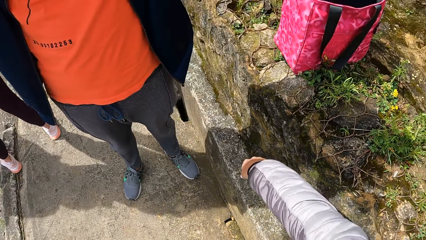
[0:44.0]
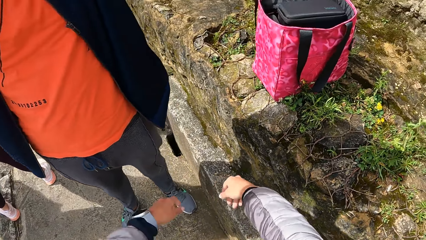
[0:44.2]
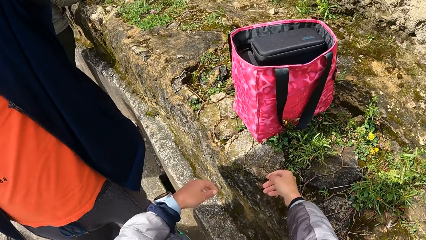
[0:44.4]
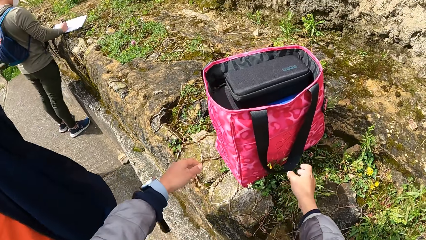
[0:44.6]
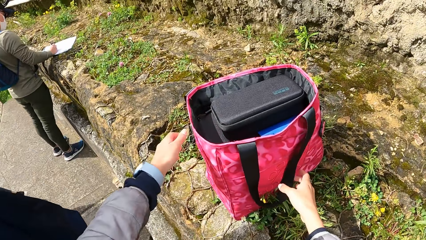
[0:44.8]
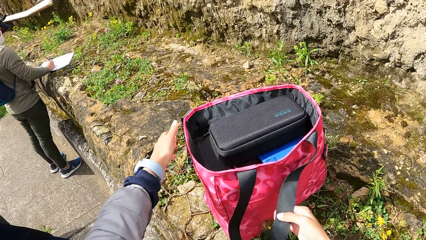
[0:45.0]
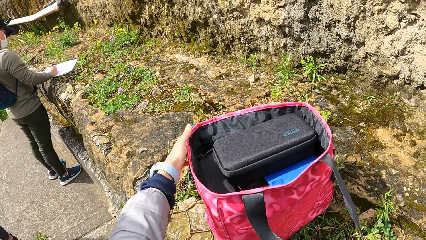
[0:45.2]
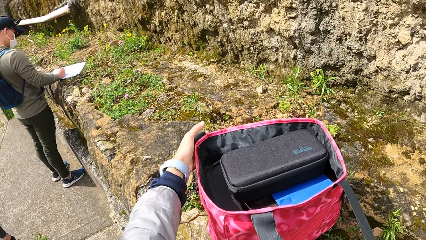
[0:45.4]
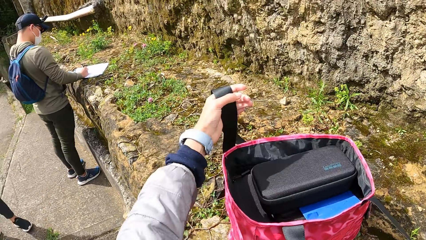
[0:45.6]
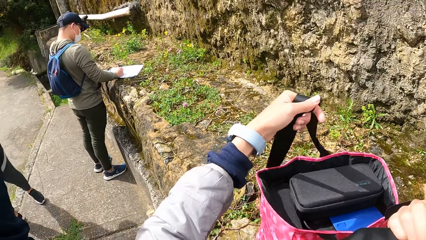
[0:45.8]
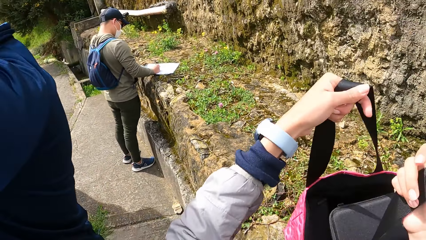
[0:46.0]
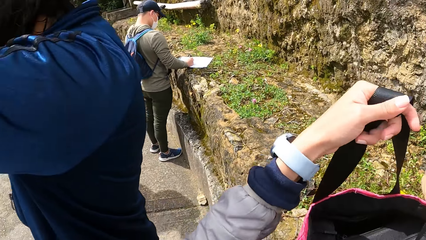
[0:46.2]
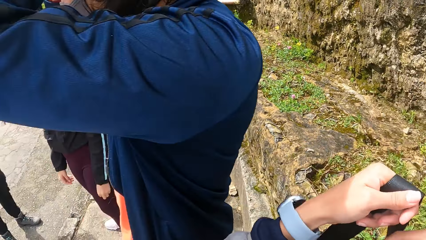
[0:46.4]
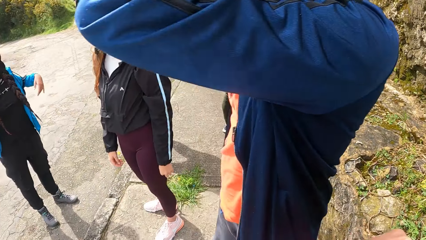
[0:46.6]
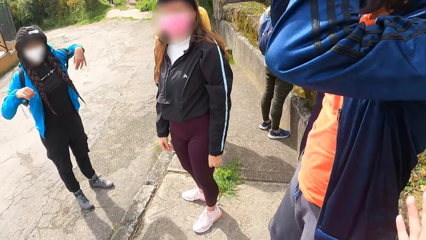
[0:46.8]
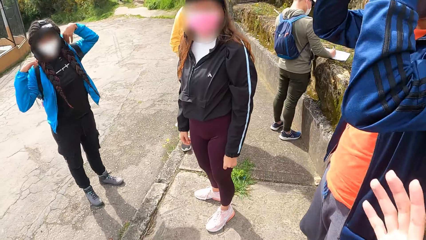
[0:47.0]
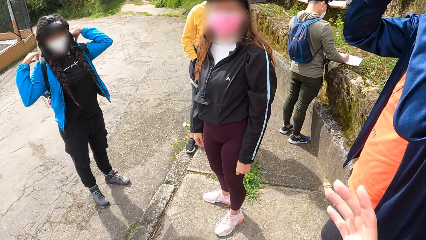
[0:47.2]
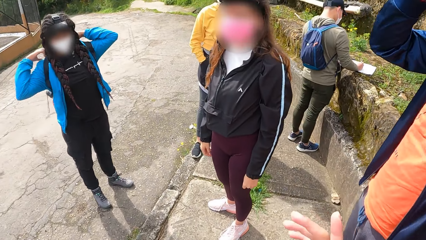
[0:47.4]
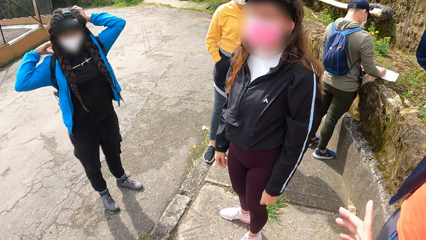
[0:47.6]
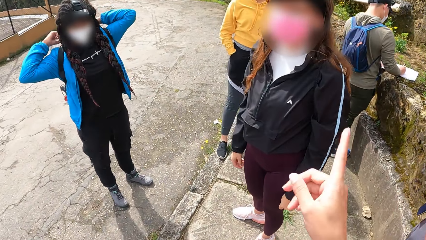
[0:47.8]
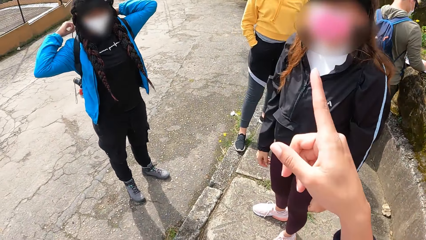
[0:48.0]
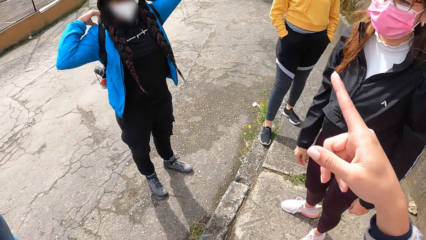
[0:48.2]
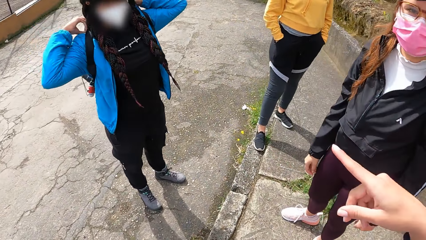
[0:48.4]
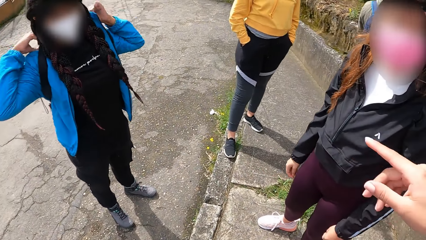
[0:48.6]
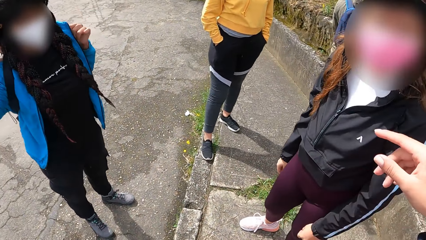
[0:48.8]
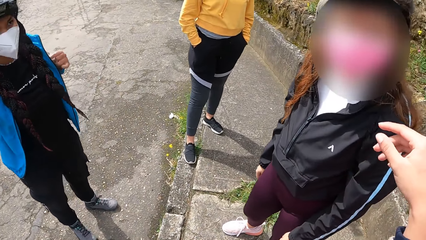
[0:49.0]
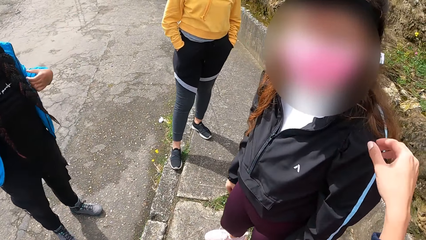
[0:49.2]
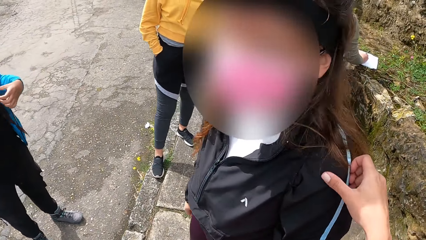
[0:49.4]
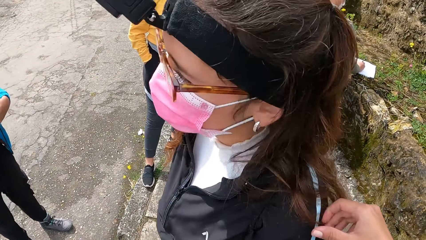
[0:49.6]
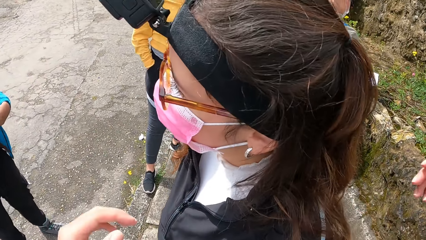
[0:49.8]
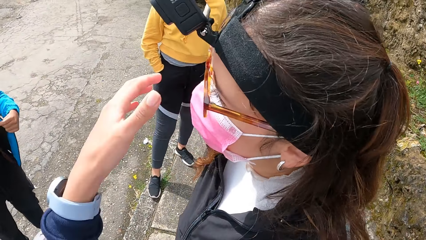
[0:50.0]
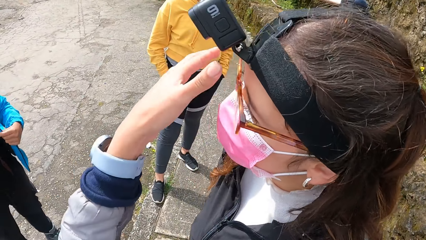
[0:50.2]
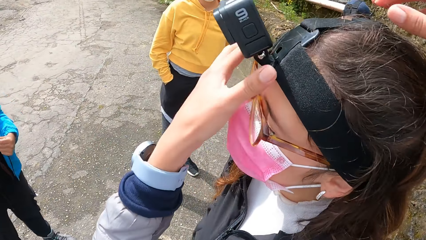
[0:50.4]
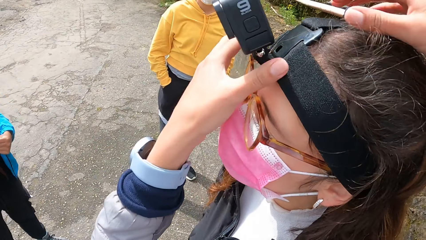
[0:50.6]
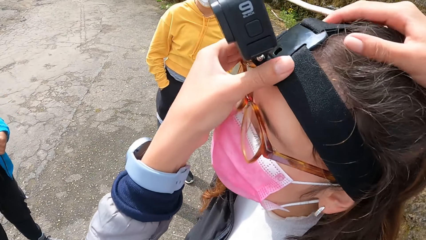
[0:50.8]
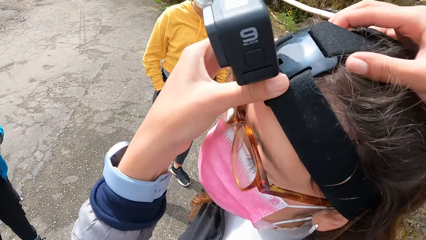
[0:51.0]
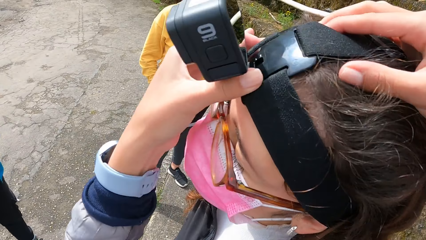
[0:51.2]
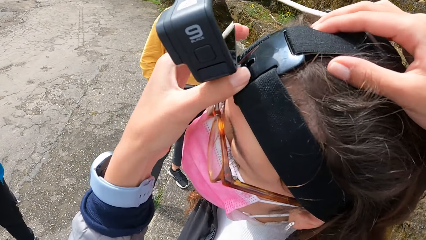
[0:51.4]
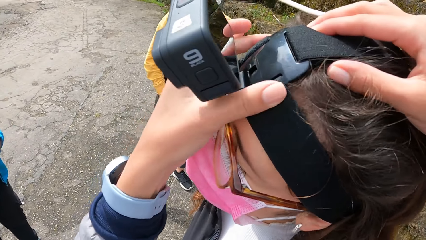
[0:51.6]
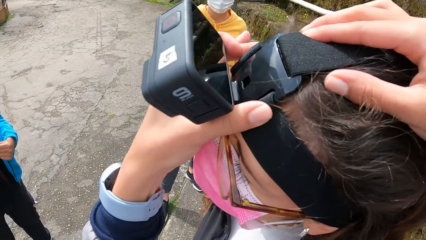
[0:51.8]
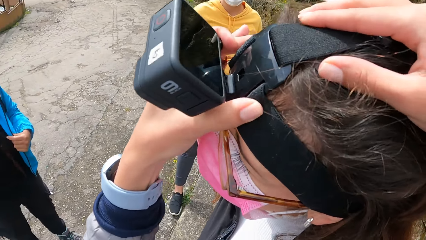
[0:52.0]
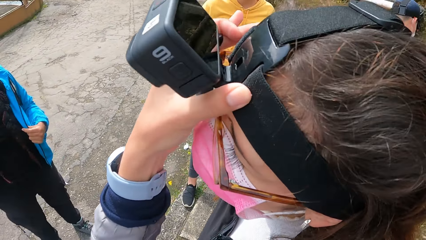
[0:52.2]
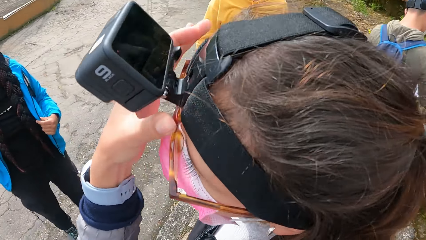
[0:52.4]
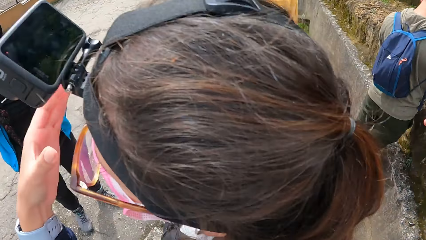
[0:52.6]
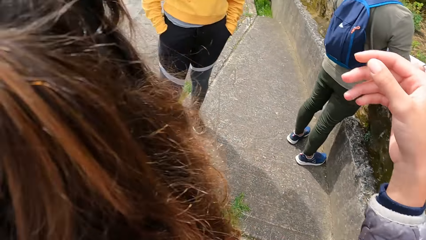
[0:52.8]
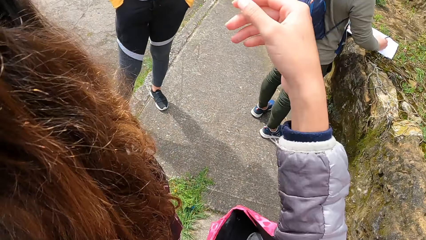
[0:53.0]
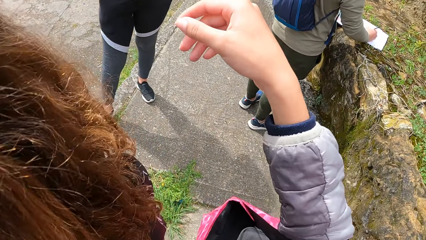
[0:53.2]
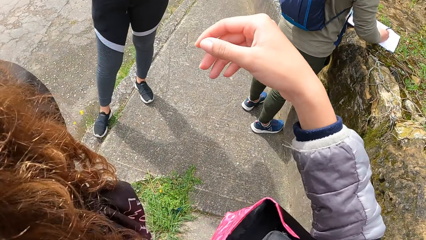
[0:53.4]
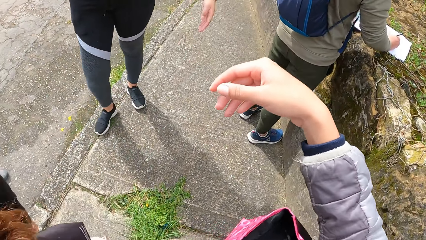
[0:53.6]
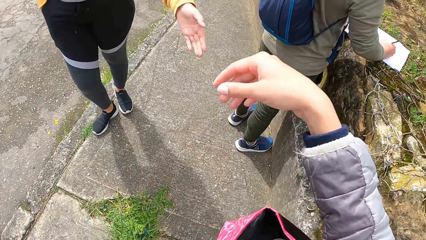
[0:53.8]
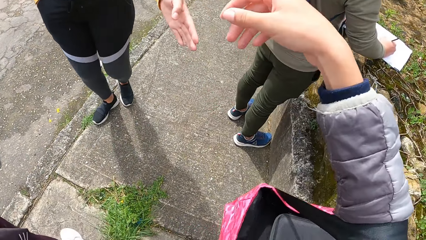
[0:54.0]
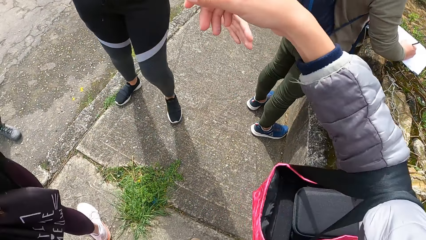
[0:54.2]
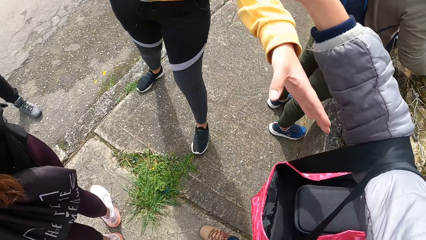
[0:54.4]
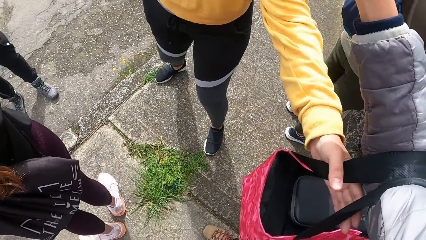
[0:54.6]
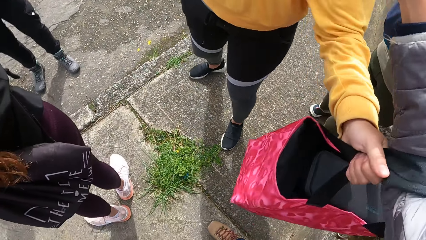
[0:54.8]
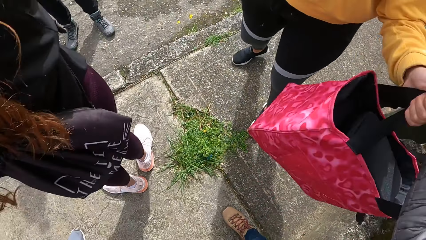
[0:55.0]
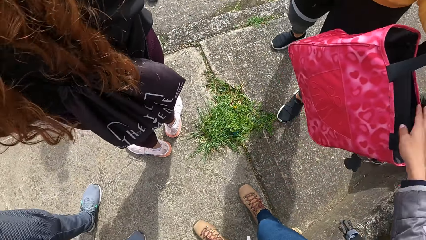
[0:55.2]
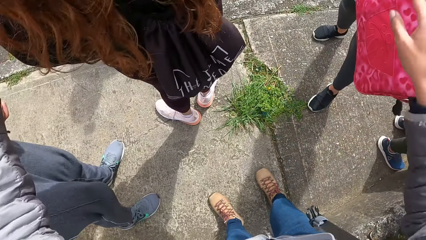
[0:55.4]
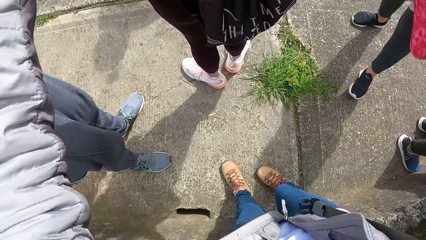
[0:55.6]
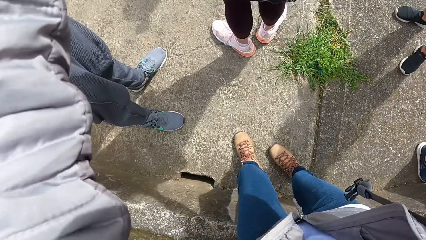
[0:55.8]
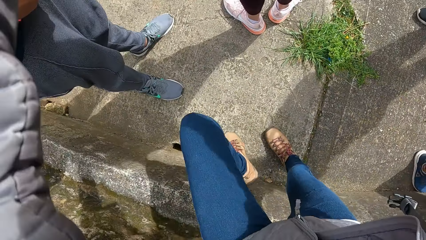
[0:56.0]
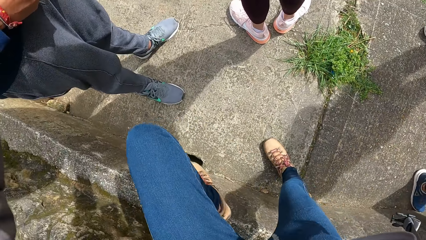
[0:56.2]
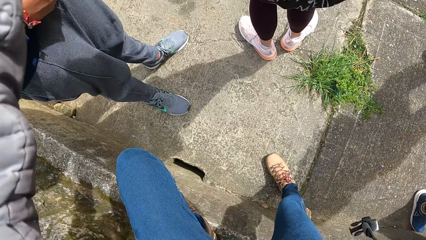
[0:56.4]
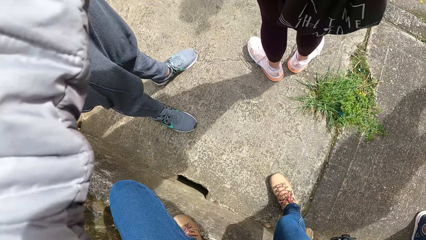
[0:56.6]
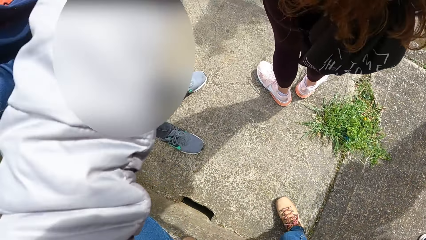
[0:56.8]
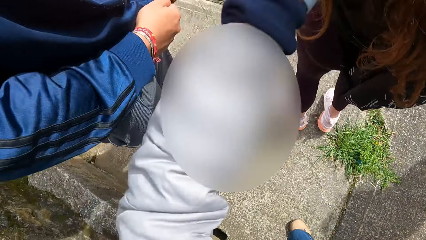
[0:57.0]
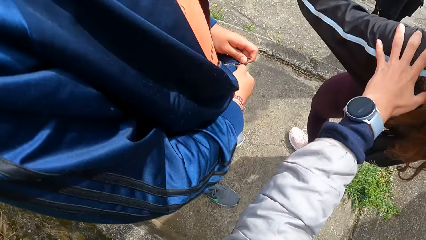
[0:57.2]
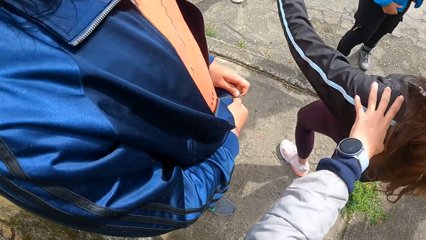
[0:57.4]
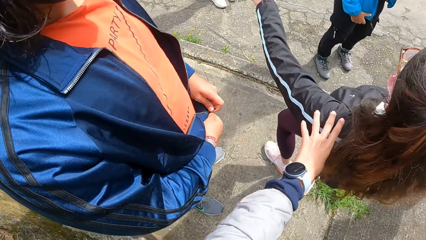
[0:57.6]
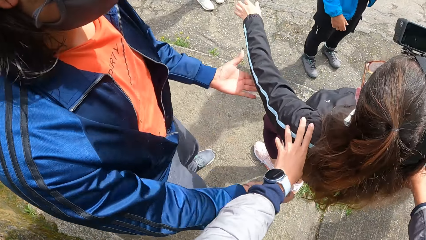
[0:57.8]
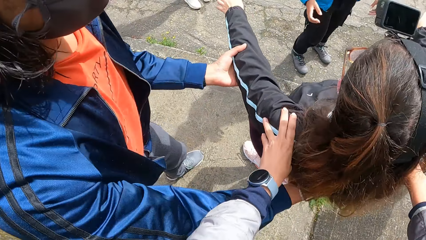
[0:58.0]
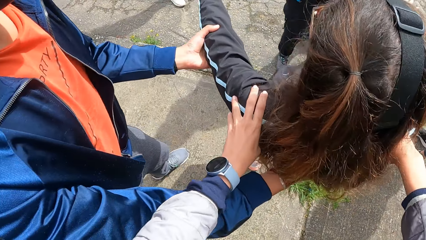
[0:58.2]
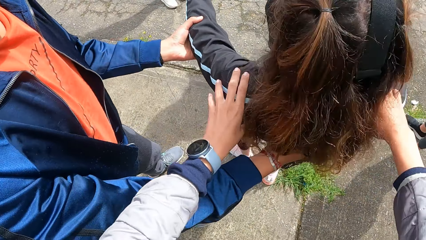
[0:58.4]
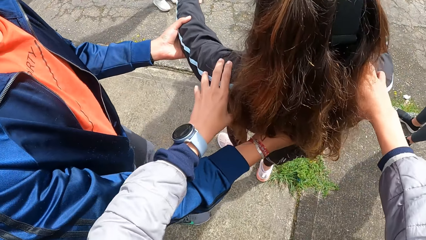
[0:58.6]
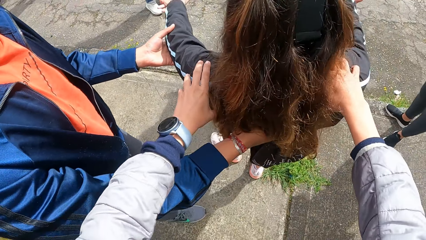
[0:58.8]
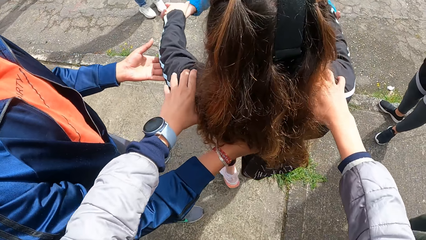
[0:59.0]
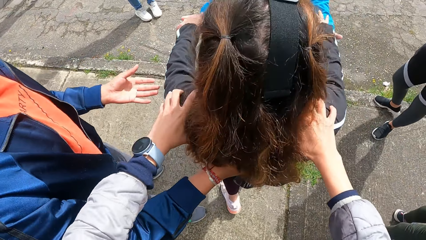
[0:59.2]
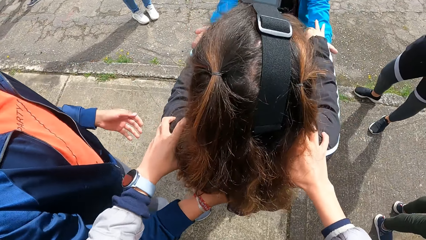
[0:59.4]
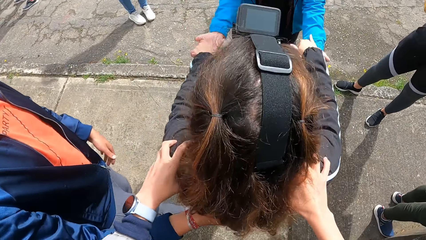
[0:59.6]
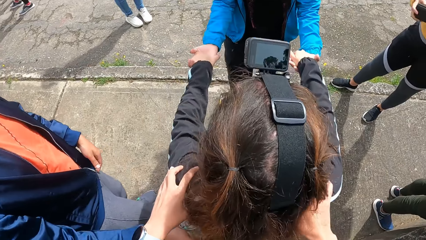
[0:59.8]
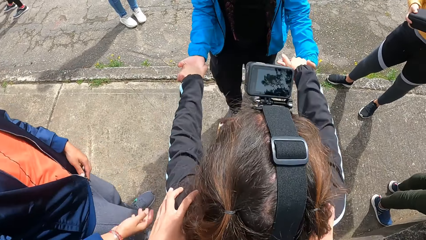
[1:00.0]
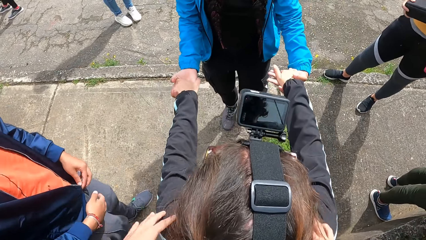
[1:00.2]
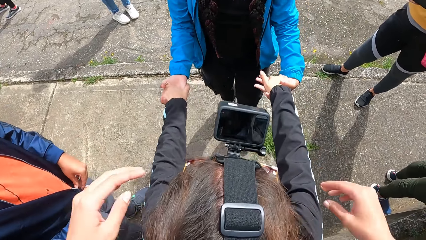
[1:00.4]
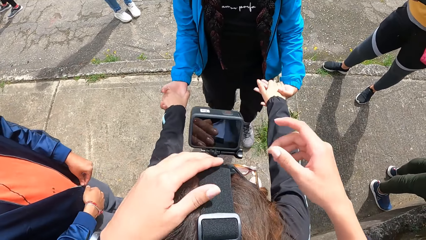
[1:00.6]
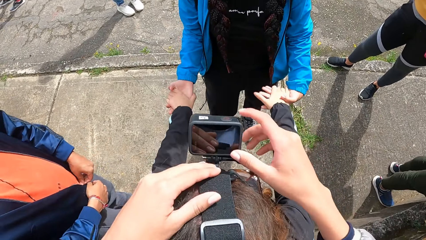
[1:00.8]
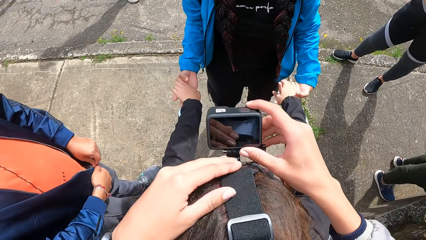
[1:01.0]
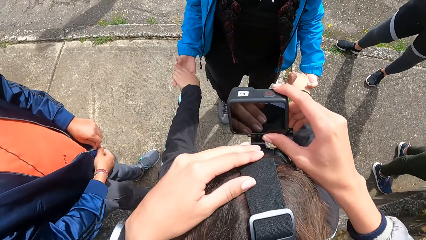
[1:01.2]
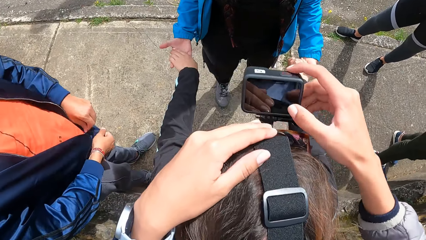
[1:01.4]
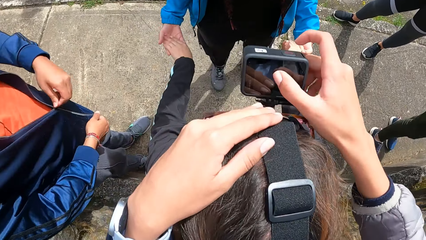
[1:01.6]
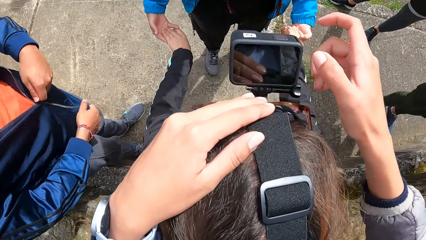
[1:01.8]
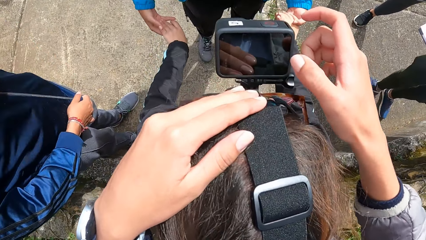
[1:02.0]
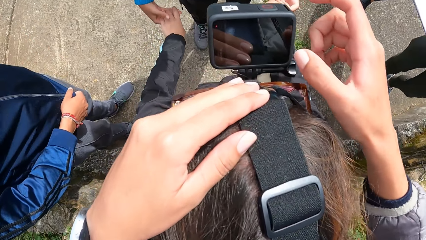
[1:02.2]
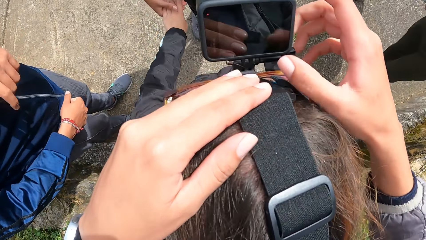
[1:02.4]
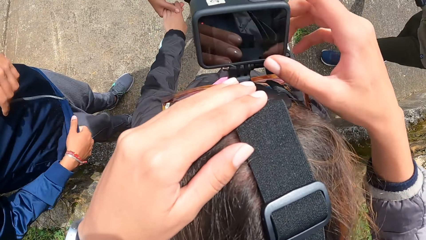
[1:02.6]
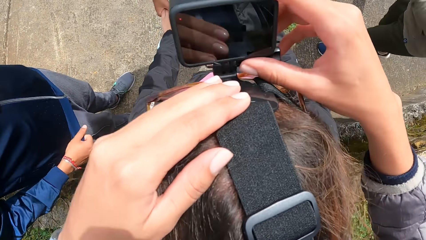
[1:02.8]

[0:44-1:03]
The camera wearer picks up the handbag on the pavement with both hands. A woman adjusts her backpack with both hands. The camera wearer interacts with another woman and the first woman. He raises the hand. He touches the second woman with his right hand. He adjusts a camera on the head of the woman with both hands. A third woman collects the handbag from the camera wearer with her left hand. The camera wearer climbs on the pavement. The man holds the second woman with both hands. The first woman holds both hands of the second woman with both her hands. The camera wearer adjusts the camera on the second woman's head with both hands.
